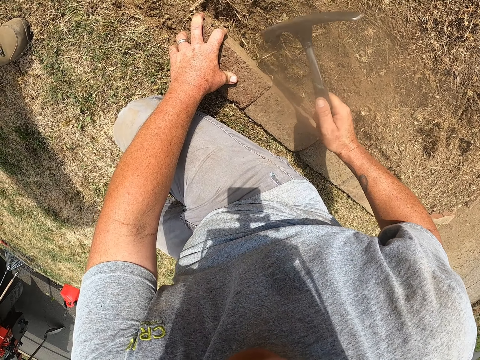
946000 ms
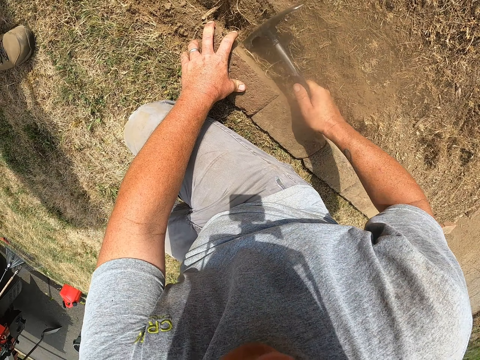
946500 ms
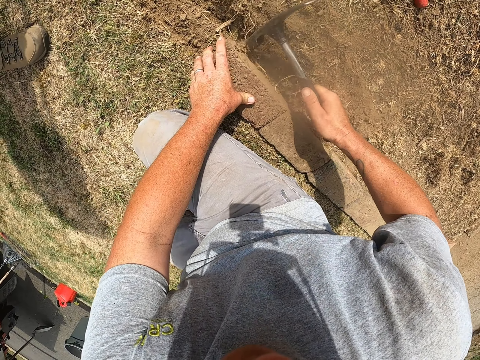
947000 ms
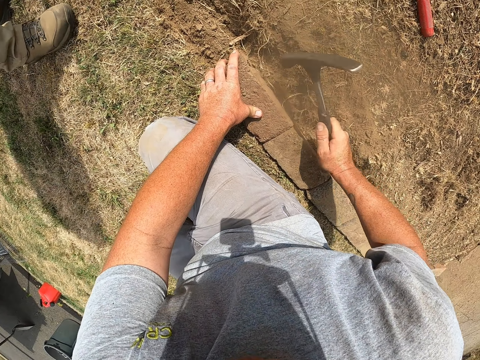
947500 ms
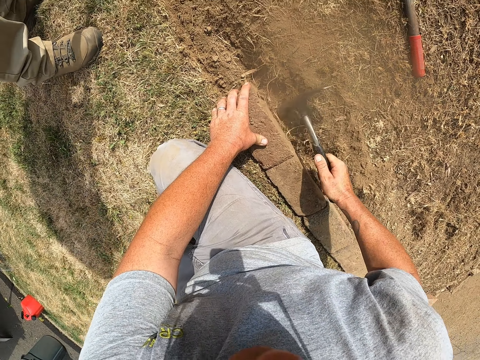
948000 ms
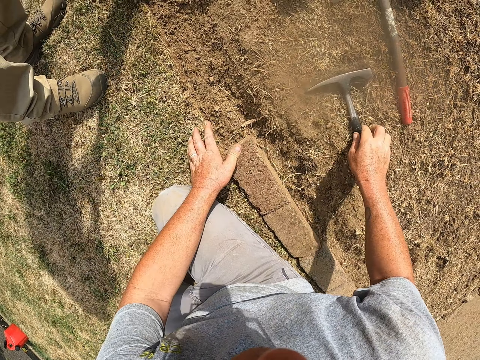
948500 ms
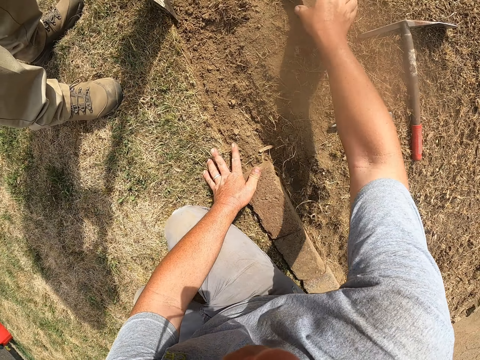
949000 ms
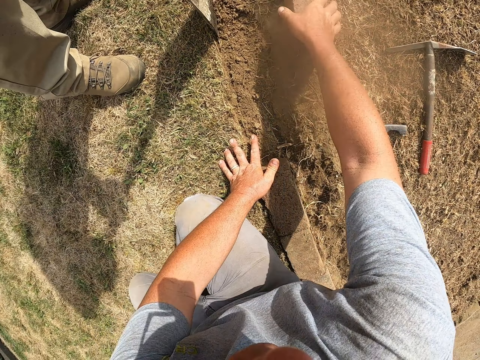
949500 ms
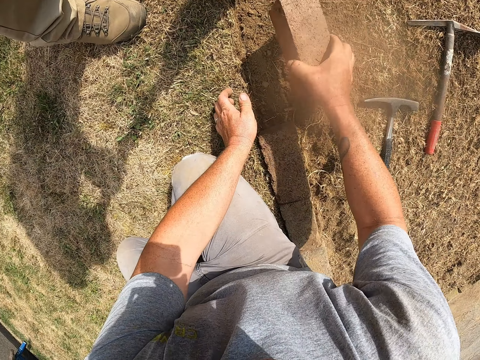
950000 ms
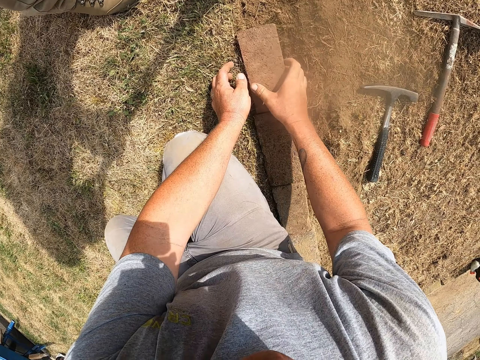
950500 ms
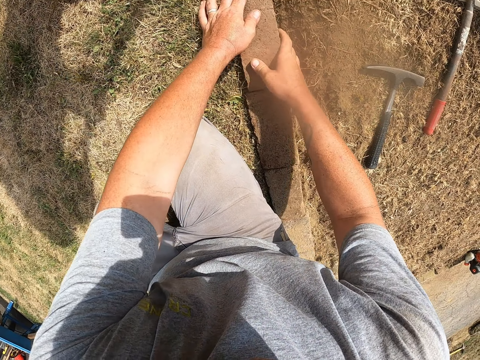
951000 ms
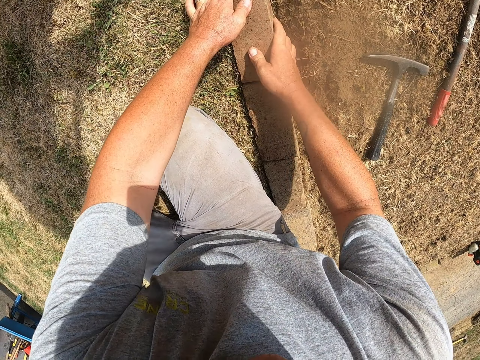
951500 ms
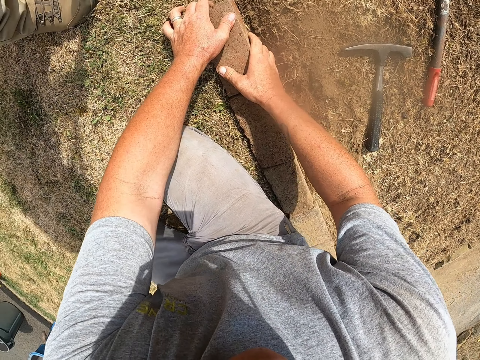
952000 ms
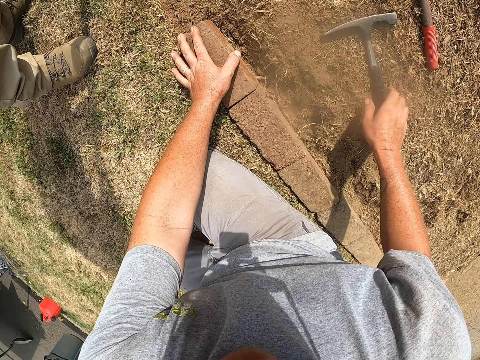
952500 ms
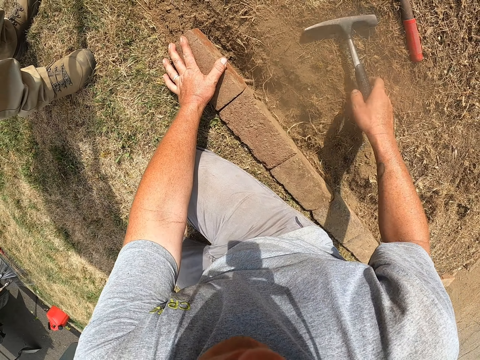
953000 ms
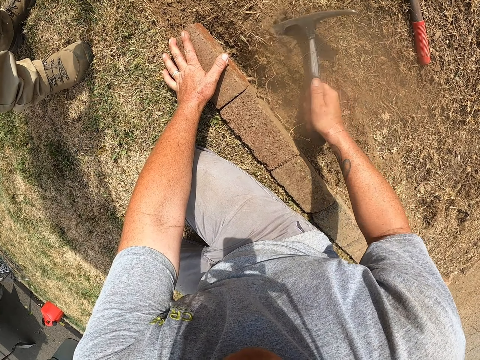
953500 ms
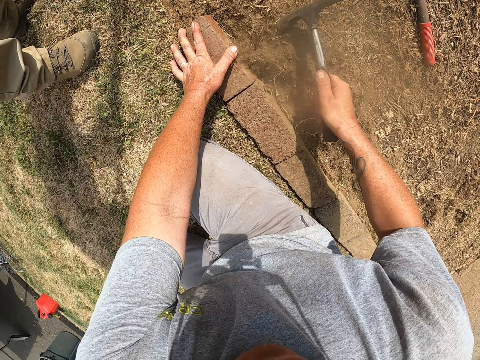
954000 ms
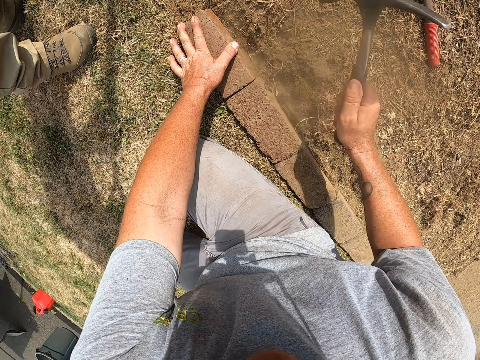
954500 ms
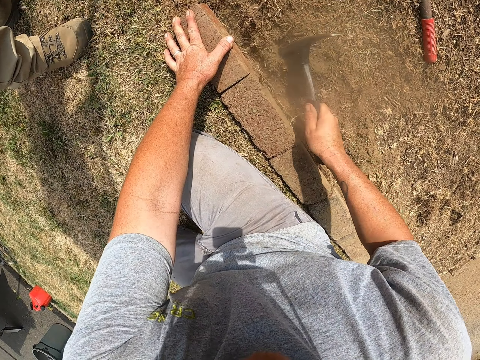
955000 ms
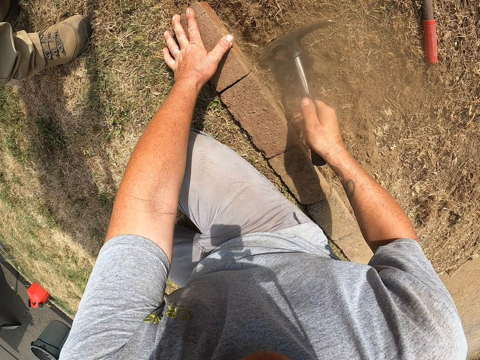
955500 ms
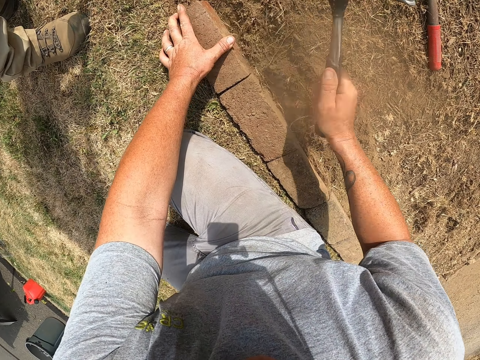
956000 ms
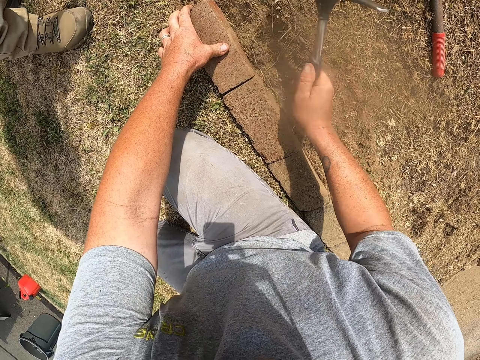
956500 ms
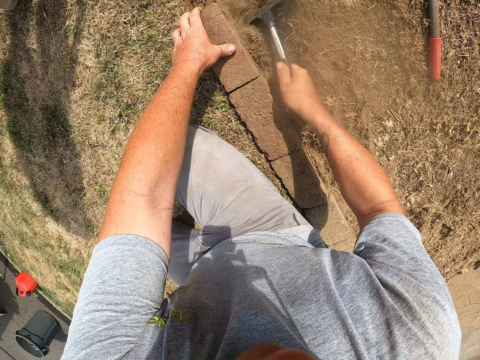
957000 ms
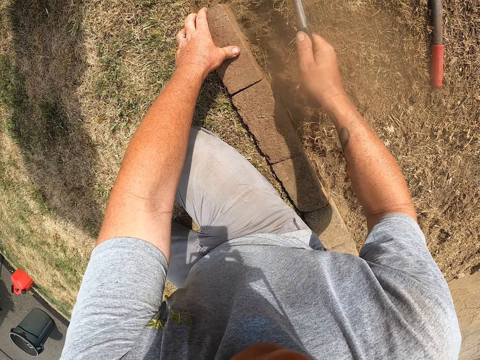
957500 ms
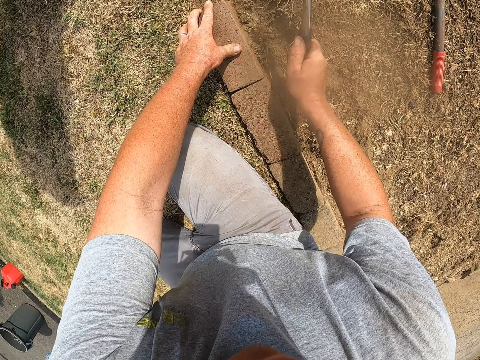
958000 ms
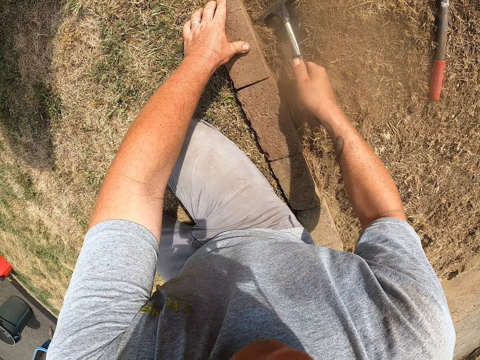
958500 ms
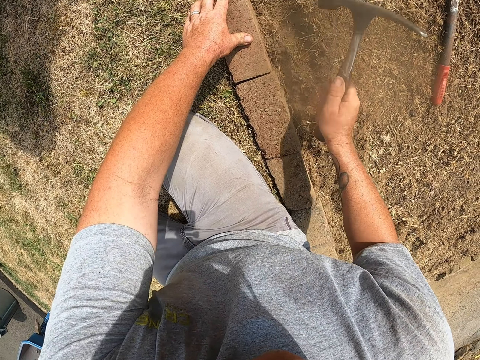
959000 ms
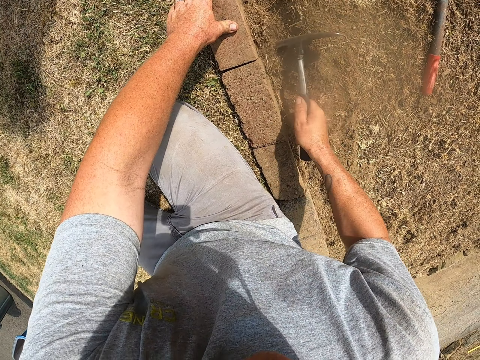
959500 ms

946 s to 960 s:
The camera wearer throws a mattock on the floor. He picks up a brick with his right hand. He lays the brick on the ground. He holds the brick. He picks up the mattock on the floor. He hits the brick with the mattock on his right hand. He digs the ground.

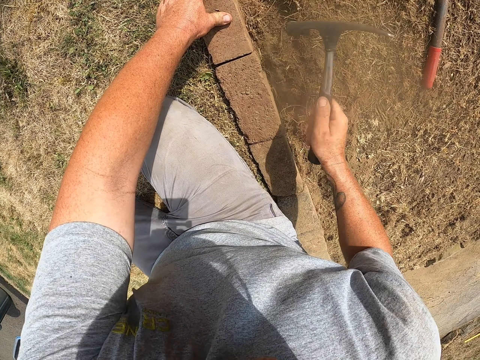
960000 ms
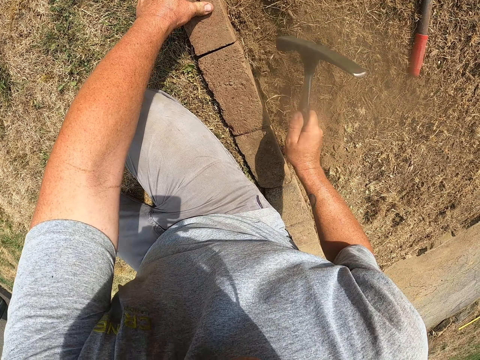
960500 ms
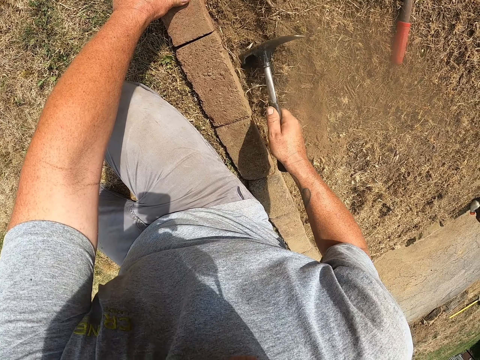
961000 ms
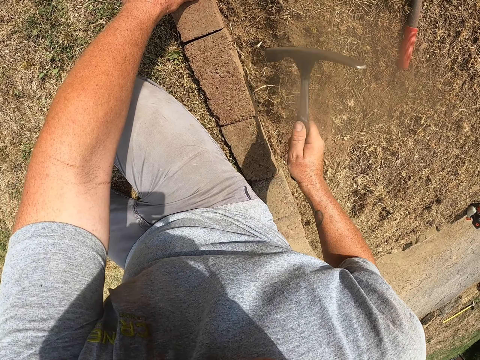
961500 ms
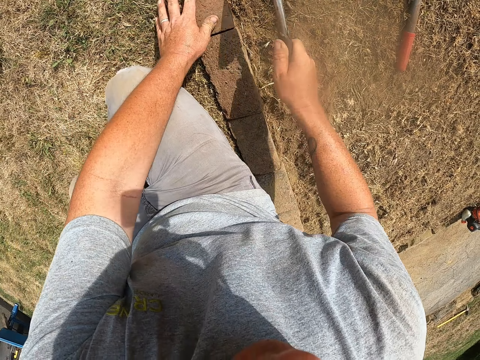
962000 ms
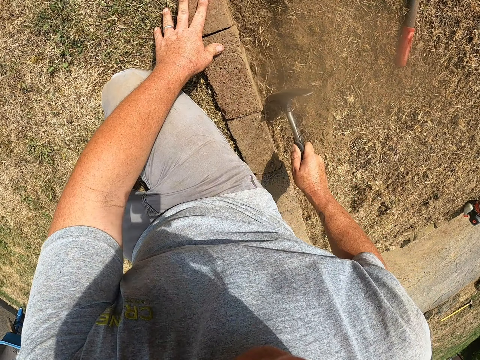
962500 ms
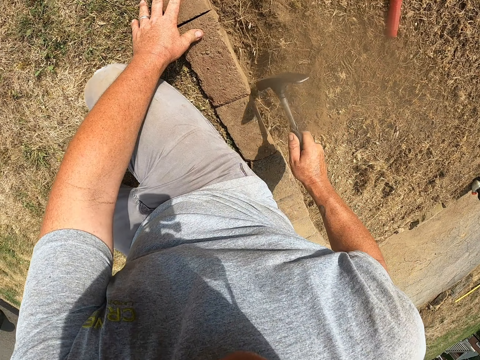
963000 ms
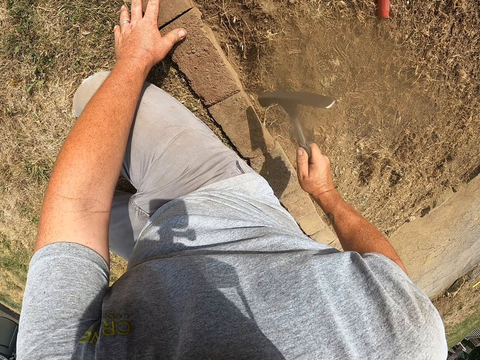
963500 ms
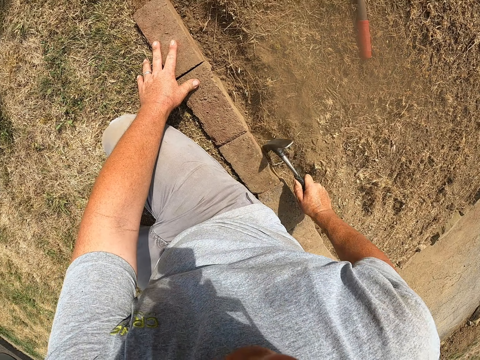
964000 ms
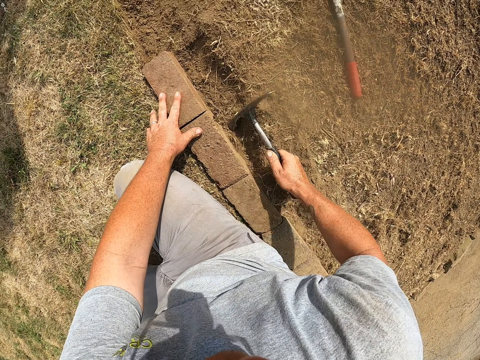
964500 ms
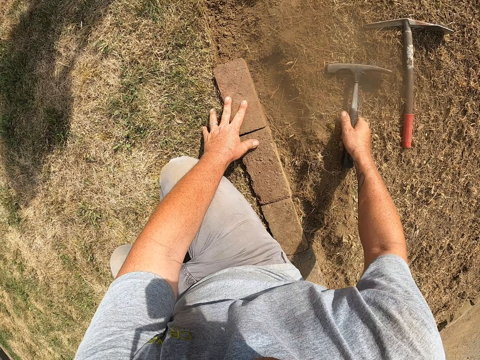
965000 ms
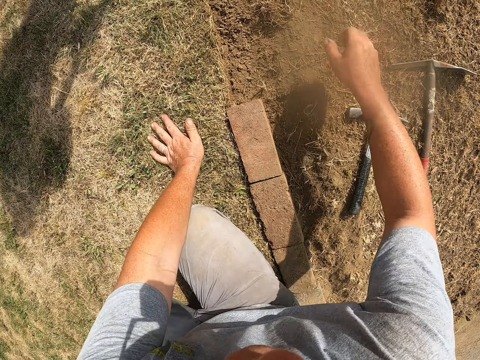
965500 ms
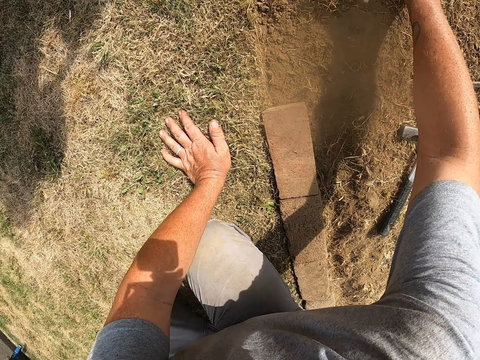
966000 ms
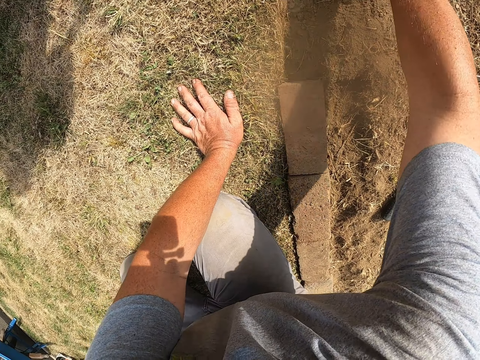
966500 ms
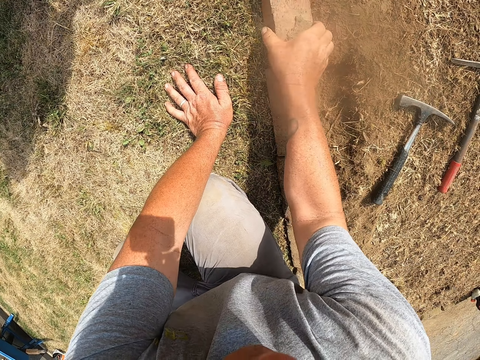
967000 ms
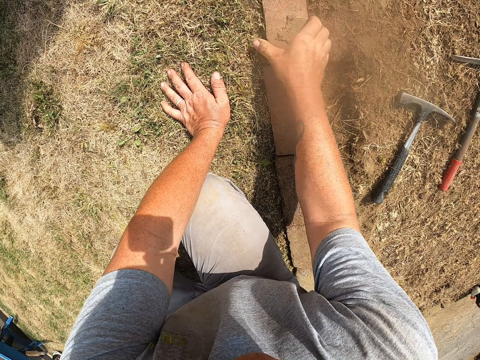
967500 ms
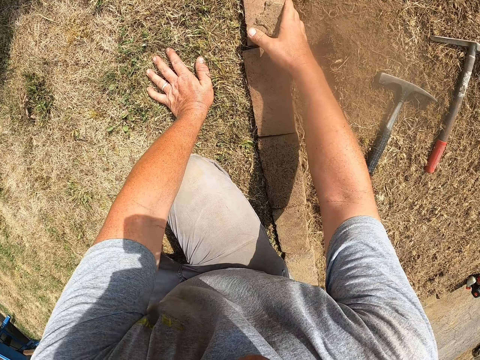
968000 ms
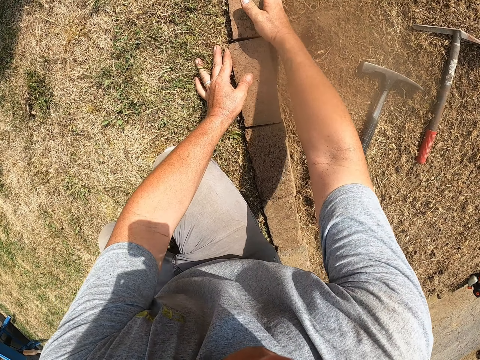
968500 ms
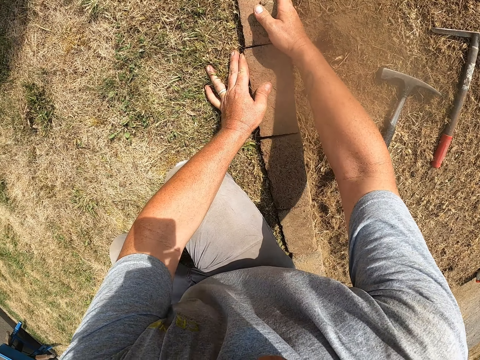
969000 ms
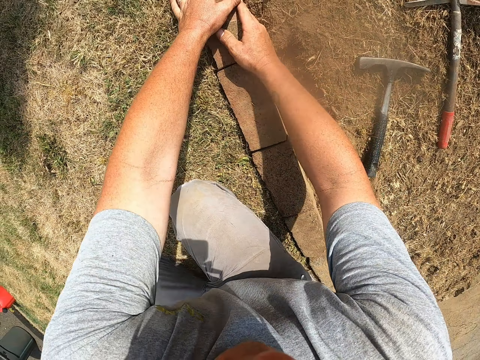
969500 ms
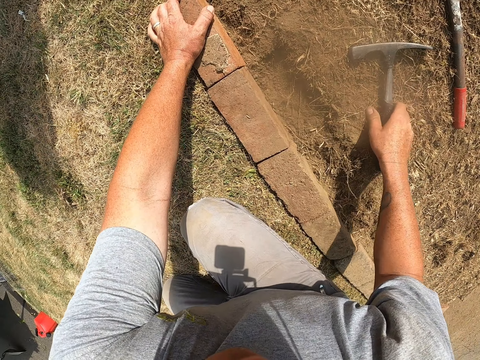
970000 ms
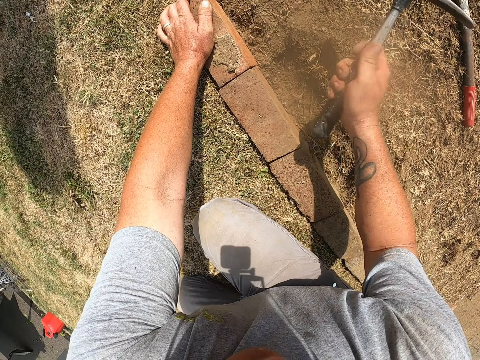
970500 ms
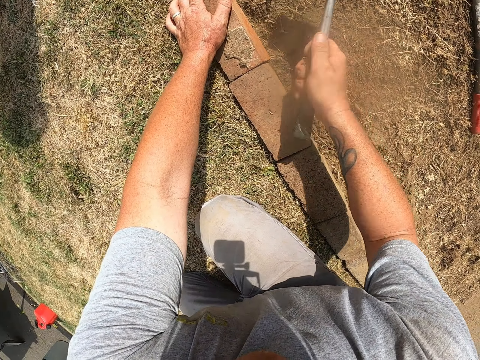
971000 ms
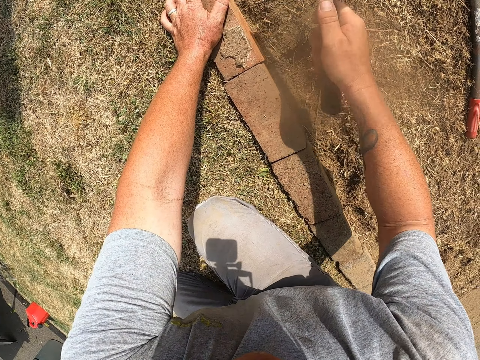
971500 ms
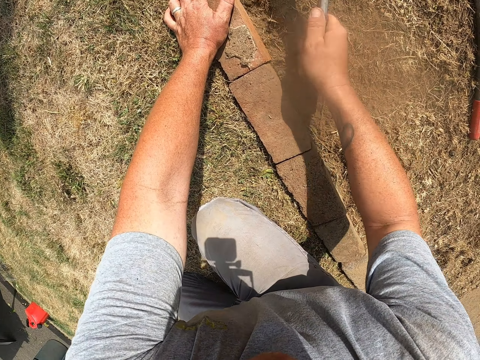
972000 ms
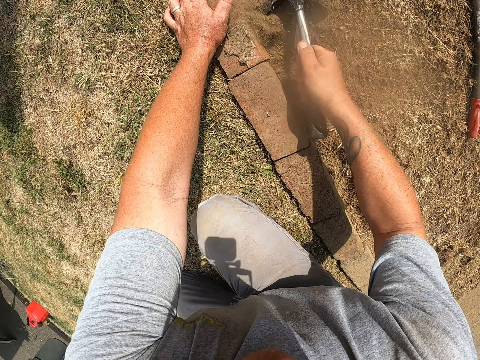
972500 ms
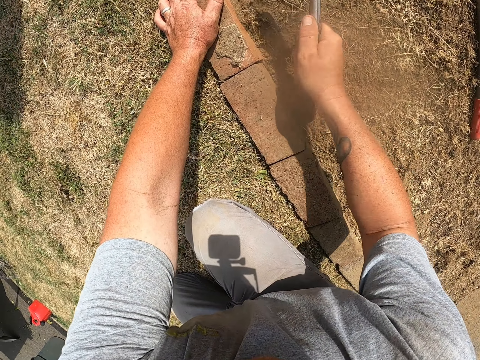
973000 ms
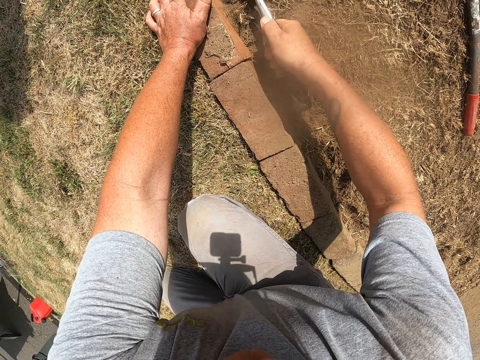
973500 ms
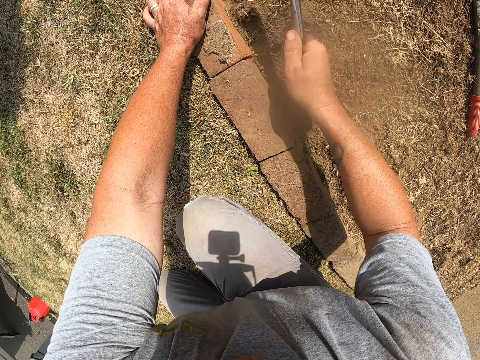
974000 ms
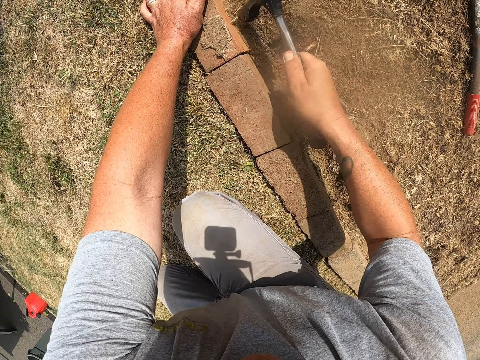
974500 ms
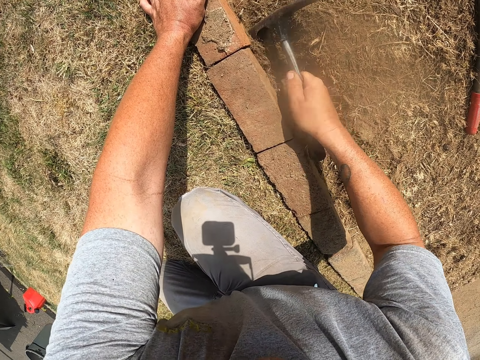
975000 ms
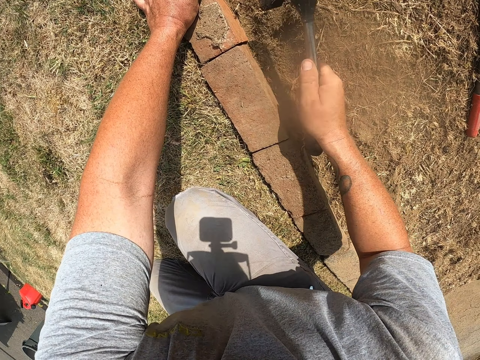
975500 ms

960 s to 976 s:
The camera wearer draws soil with a mattock. He hits the brick with the mattock on his right hand. He puts the mattock on the floor. He lays the brick on the ground. He adjusts the brick and holds the brick. He picks up the mattock on the floor. He hits the brick with the mattock on his right hand. He digs the ground.
